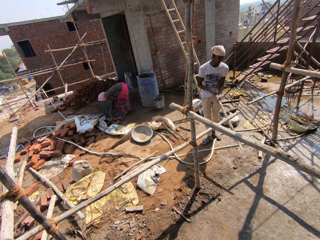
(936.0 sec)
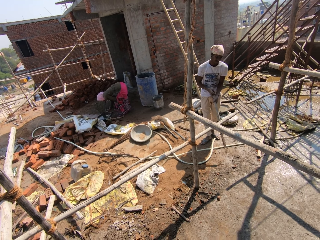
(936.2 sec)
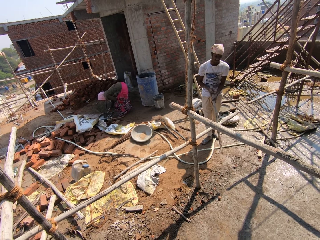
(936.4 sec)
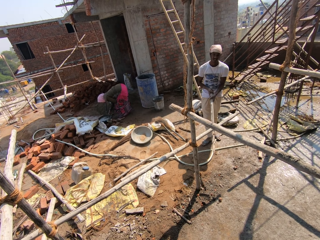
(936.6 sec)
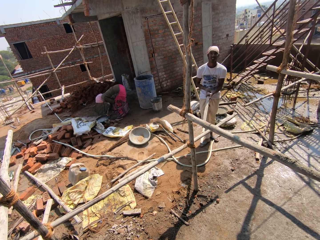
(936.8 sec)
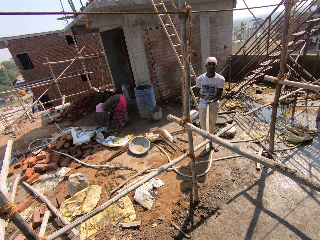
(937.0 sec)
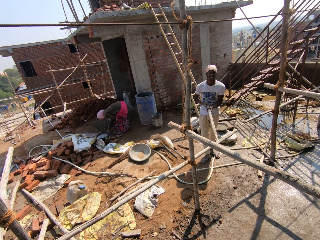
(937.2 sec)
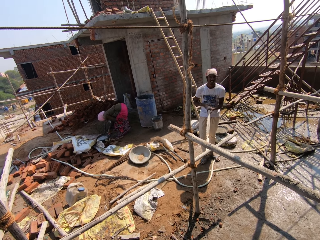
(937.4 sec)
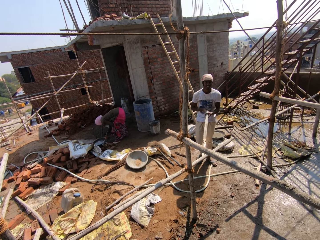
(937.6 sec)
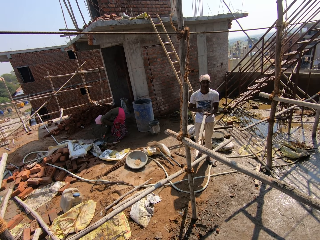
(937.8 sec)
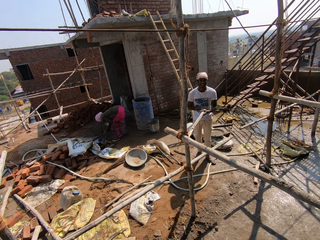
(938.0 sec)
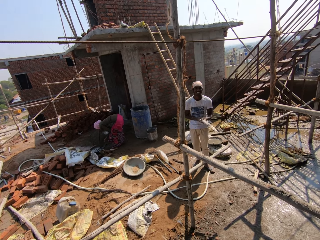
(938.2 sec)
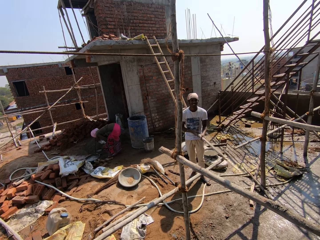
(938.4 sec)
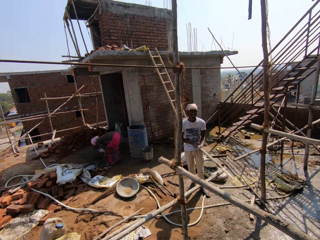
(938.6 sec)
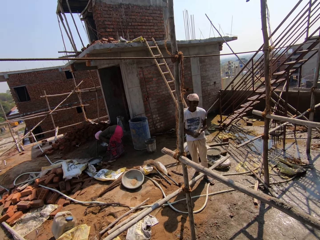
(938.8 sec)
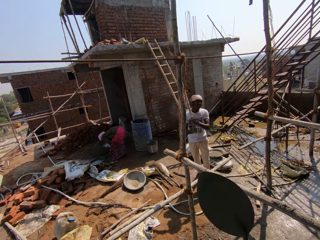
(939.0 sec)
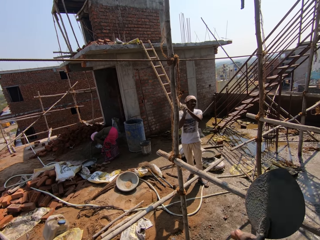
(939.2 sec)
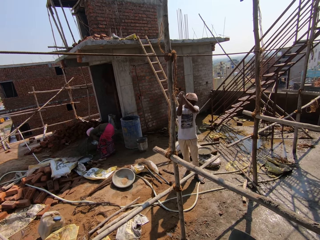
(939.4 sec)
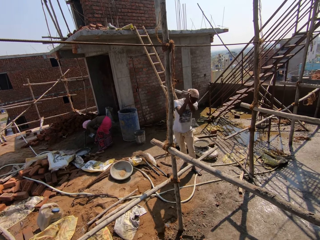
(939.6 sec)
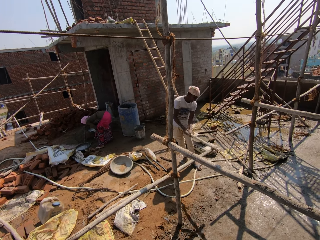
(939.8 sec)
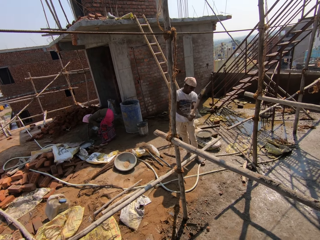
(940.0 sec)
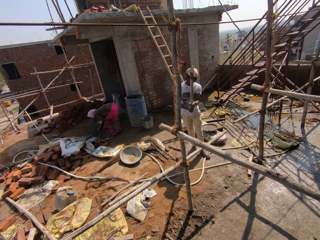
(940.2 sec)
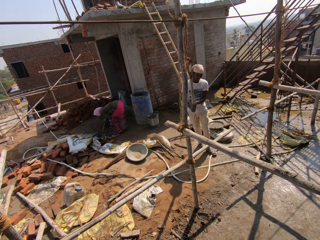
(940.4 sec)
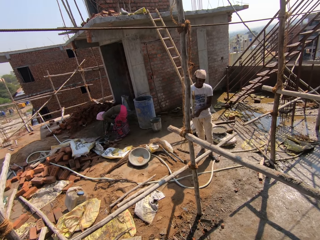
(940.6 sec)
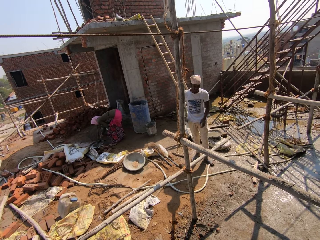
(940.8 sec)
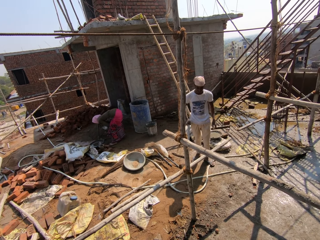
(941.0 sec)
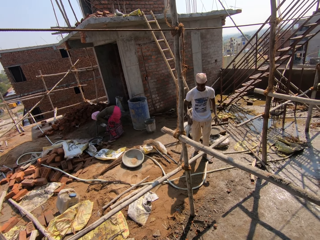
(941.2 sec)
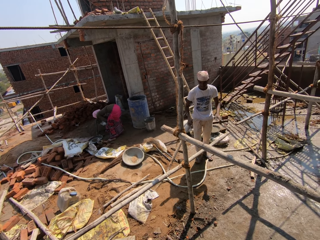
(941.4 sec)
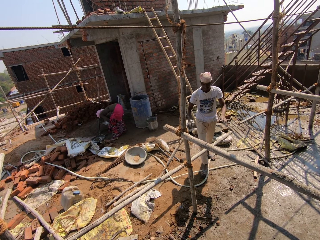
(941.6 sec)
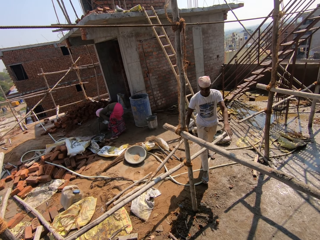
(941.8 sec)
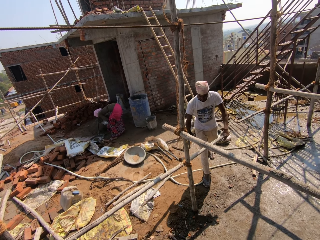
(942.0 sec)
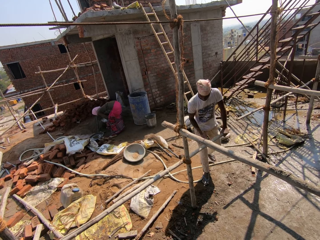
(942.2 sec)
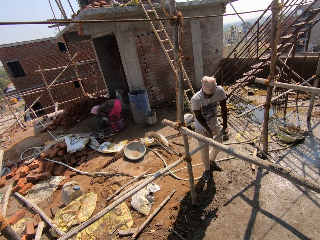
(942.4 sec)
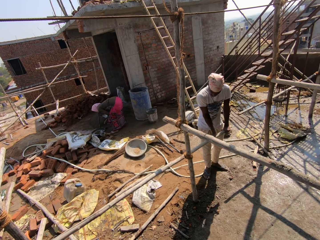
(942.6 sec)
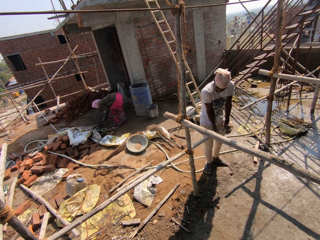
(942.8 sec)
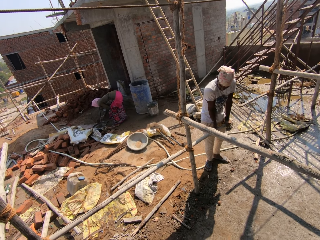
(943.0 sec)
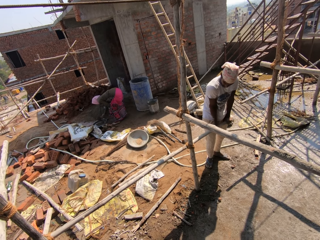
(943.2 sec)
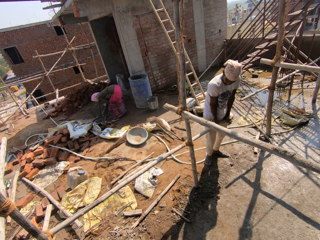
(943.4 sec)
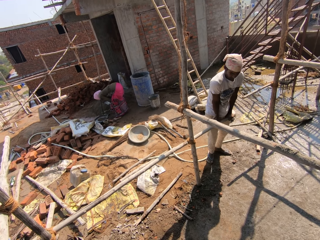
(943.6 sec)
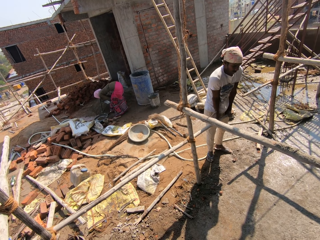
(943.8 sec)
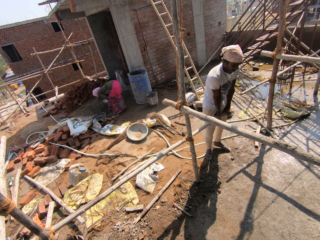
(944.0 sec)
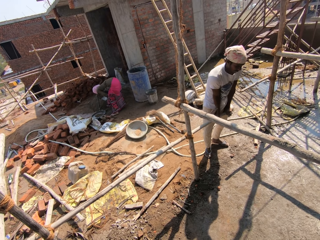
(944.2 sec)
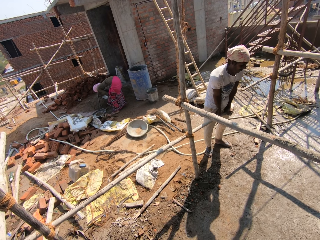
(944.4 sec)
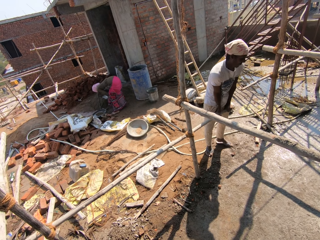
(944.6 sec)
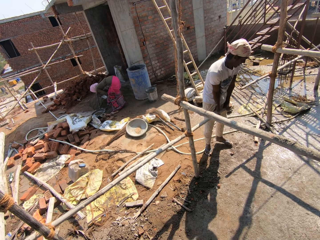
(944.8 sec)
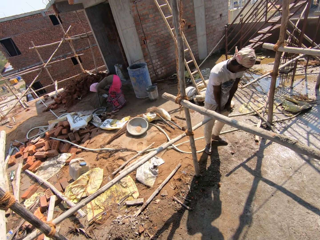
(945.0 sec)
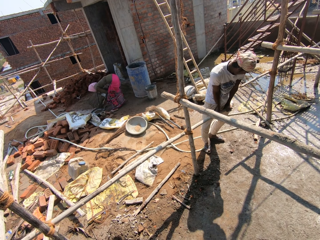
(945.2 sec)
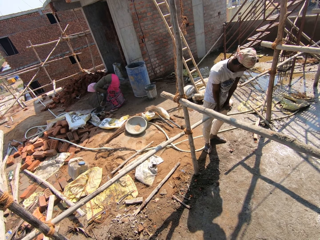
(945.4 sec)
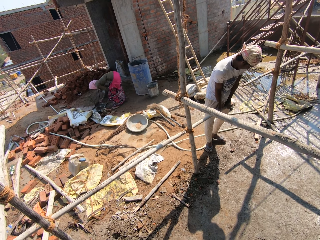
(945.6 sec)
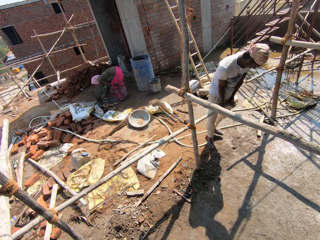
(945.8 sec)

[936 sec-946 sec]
A man drops the wood. The man hits a wood with a wood. The camera wearer lifts the trowel. A woman scoops something from the ground. The man lifts the wood and hits a wood with a wood. The woman puts something in the water and scoops something from the ground. The man drops the wood on the ground. The woman puts something in the water. The man tries to break a wood. The woman scoops something from the ground.

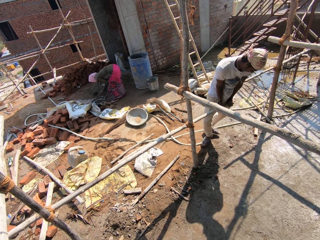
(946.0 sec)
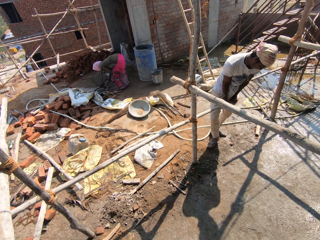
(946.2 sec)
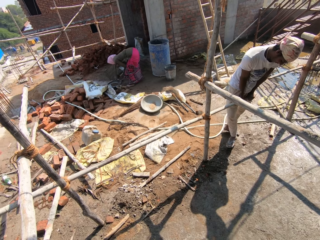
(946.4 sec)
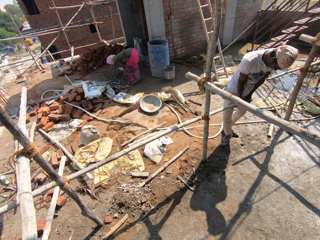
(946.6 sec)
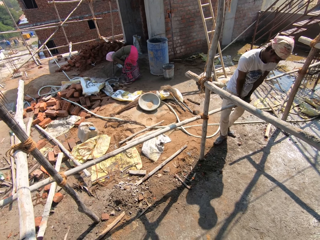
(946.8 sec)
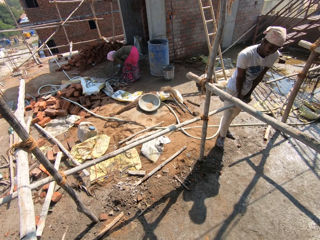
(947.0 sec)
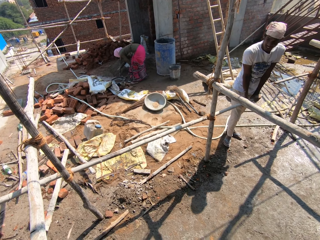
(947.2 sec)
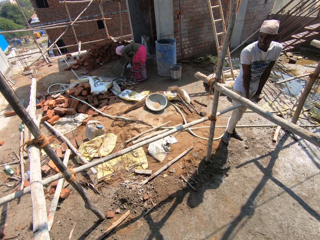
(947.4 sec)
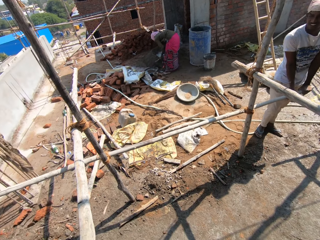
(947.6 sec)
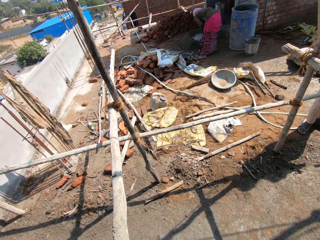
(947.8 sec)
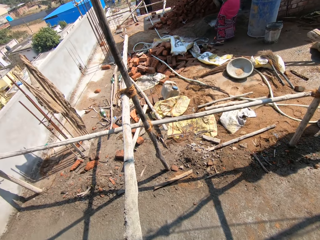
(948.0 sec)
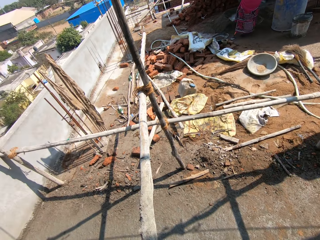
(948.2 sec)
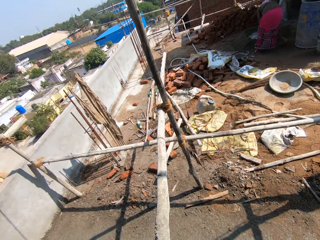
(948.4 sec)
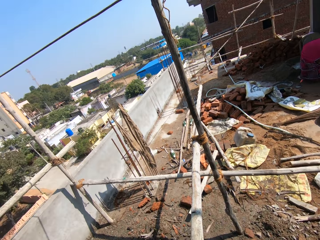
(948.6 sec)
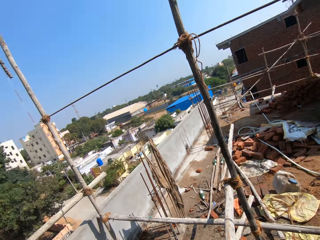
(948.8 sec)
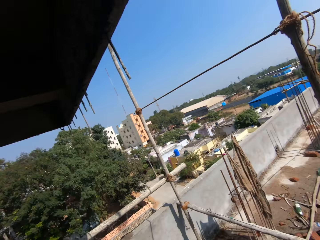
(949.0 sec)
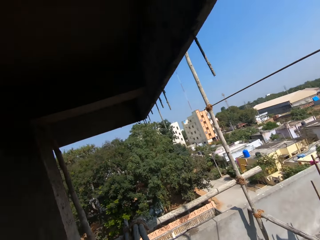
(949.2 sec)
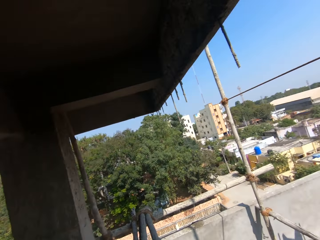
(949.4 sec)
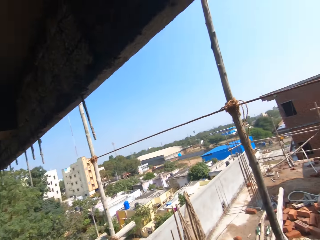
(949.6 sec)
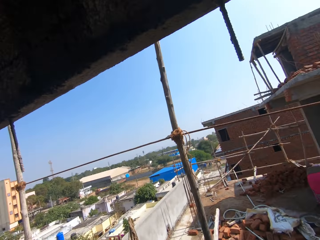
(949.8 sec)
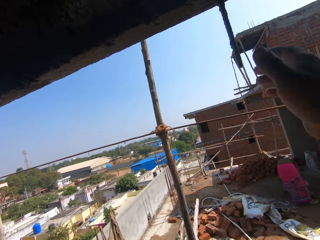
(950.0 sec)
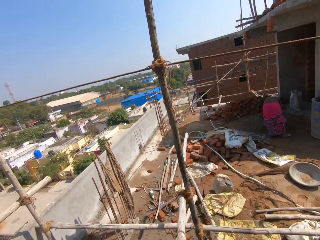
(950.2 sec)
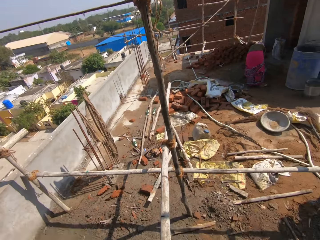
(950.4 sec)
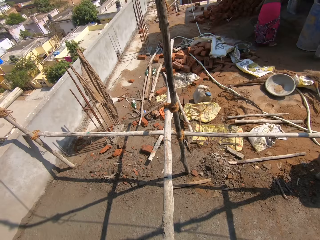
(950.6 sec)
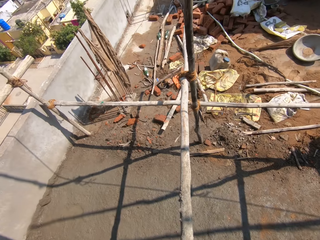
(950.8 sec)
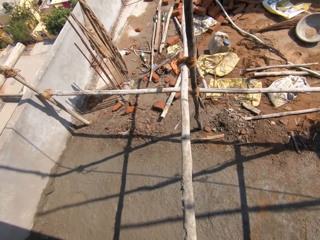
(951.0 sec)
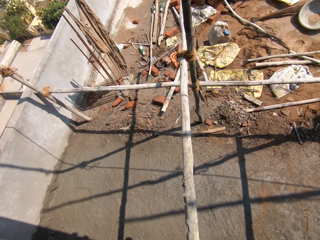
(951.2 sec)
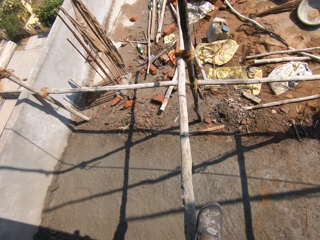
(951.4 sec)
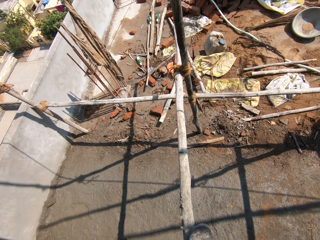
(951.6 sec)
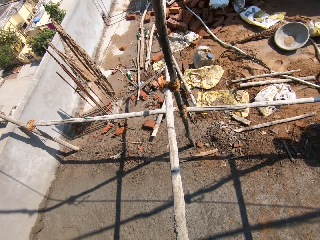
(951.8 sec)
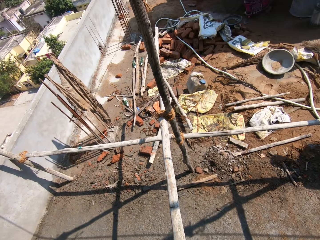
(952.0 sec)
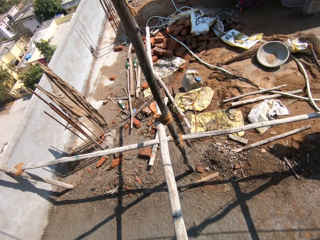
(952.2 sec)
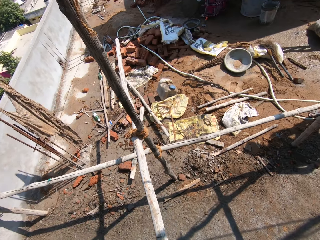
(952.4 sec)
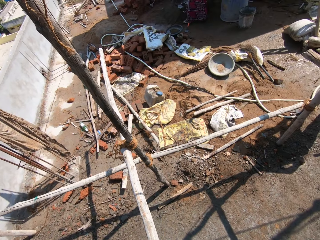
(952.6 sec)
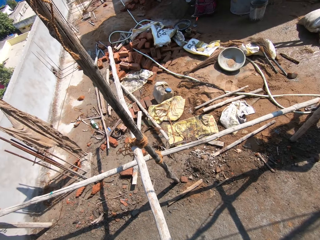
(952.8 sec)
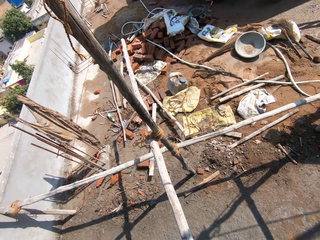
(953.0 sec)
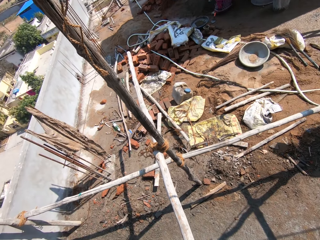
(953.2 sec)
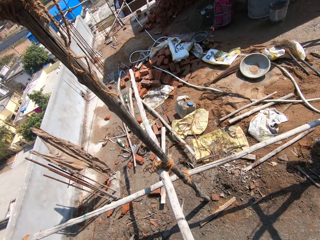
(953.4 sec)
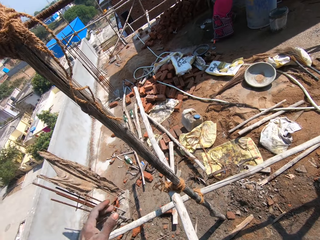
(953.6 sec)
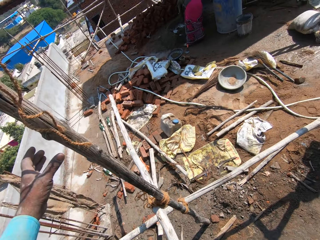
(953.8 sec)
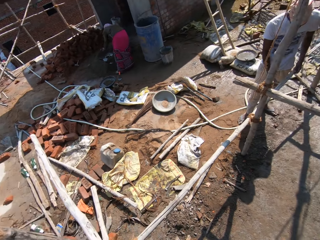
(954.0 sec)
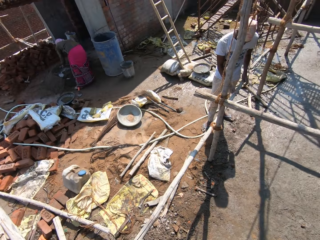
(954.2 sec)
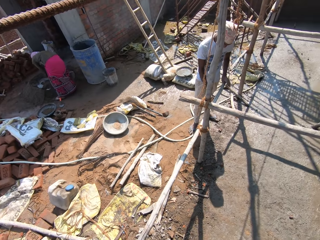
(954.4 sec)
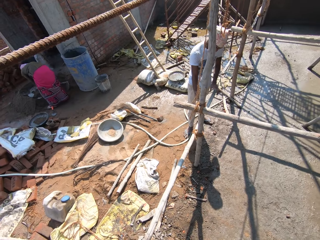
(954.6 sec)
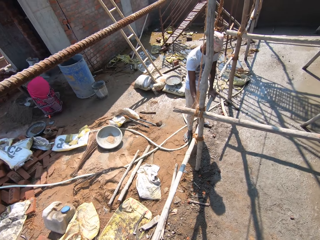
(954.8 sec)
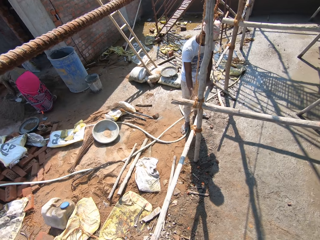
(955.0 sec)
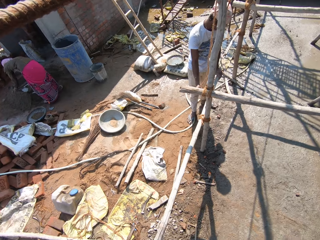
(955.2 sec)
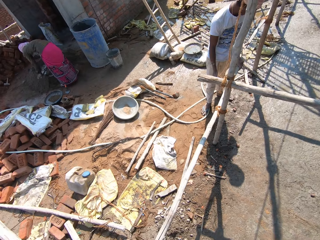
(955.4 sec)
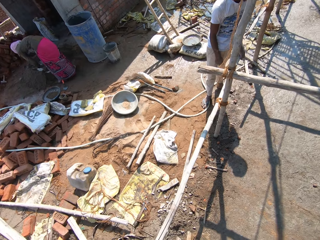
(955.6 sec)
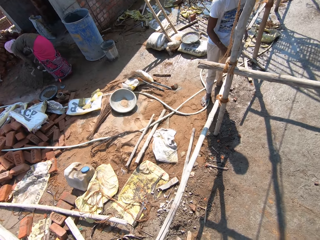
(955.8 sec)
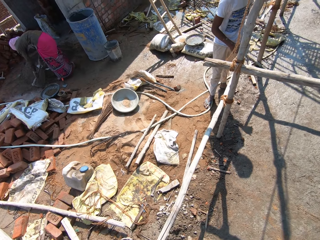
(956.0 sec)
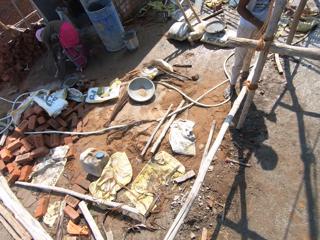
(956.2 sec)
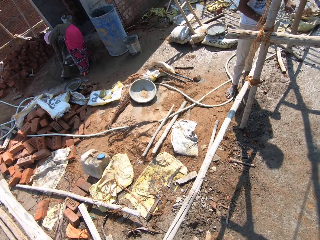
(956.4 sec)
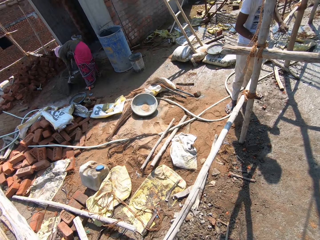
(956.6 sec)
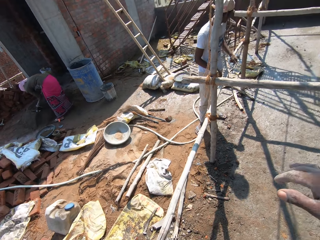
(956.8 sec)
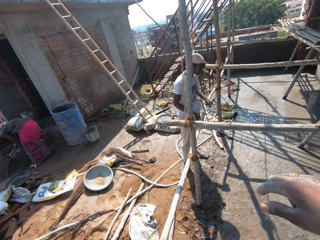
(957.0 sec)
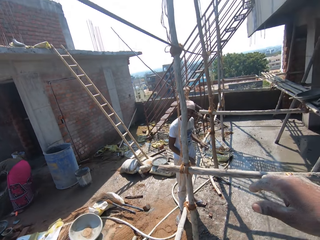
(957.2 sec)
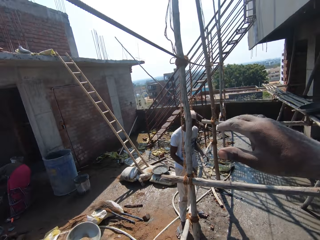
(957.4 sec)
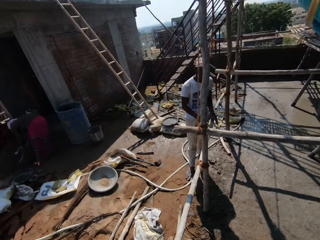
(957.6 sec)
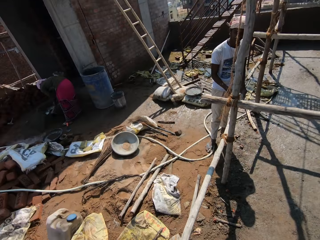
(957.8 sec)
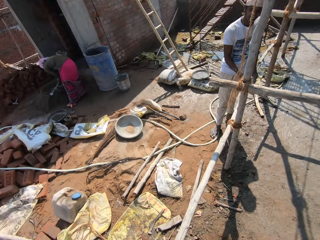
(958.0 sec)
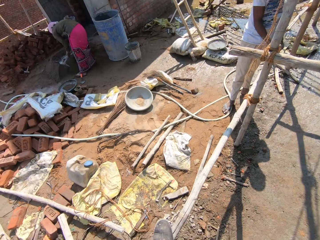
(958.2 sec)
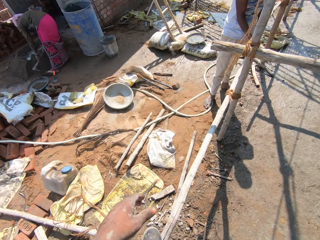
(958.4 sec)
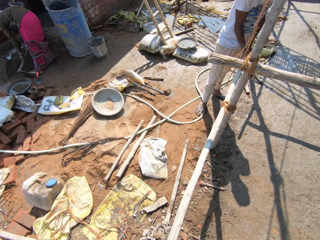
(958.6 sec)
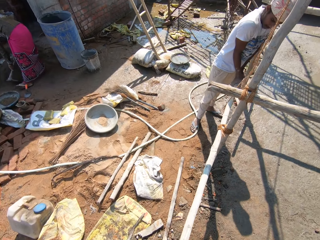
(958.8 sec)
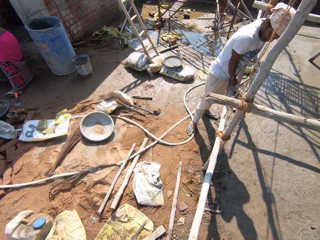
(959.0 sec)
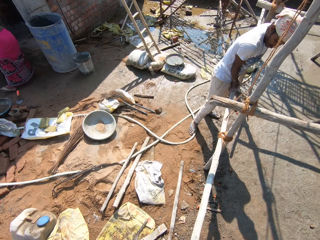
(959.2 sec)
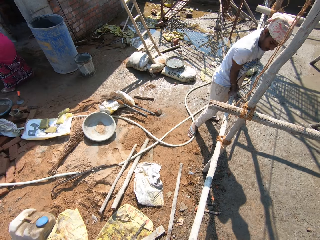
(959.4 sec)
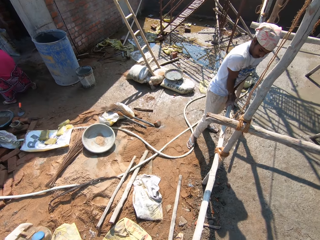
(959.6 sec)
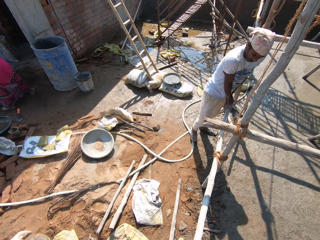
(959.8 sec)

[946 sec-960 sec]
A woman puts something in the water and taps the trowel on the basin. The camera wearer looks around the construction site. He talks at the construction site, points upwards with the trowel, steps on a log and holds the log. The woman digs with a hoe. The camera wearer looks around the construction site. A man holds a wood. The woman digs on something. The camera wearer murmurs at the construction site. He lifts his hand and looks around the construction site.
